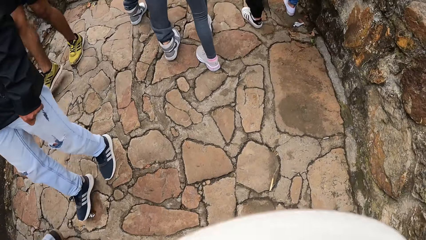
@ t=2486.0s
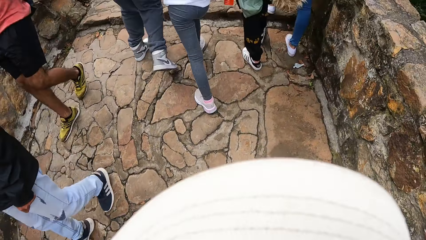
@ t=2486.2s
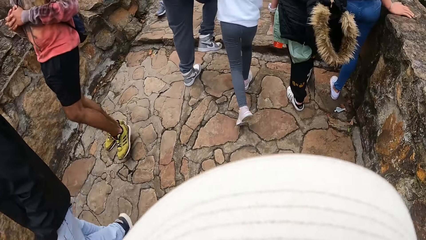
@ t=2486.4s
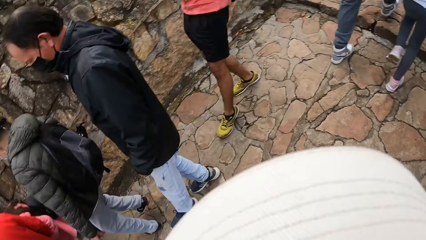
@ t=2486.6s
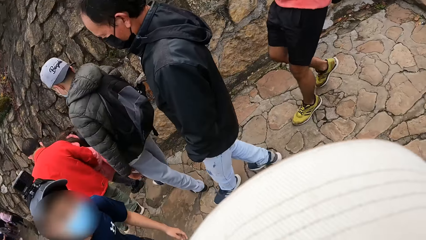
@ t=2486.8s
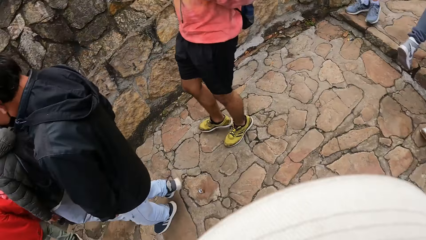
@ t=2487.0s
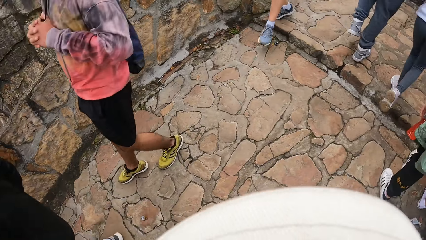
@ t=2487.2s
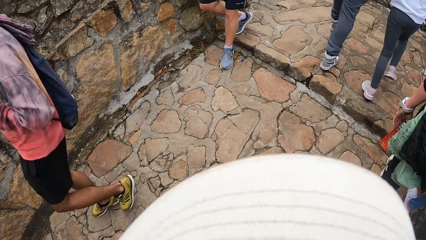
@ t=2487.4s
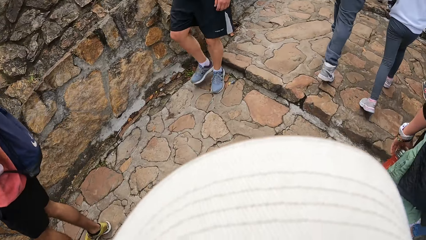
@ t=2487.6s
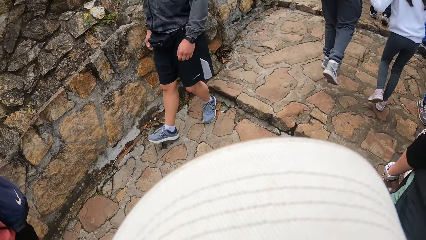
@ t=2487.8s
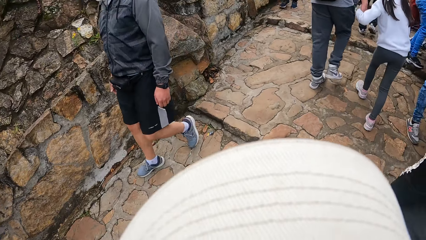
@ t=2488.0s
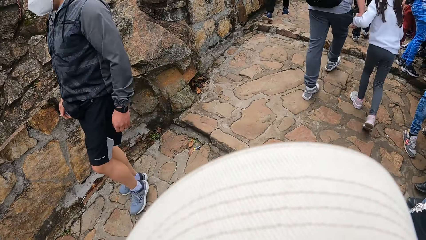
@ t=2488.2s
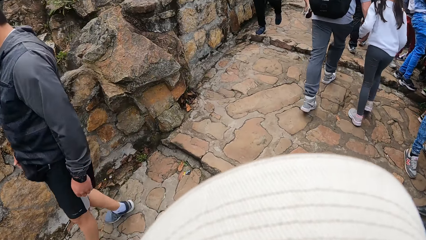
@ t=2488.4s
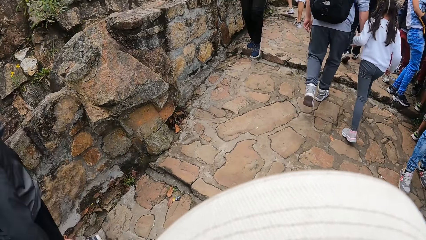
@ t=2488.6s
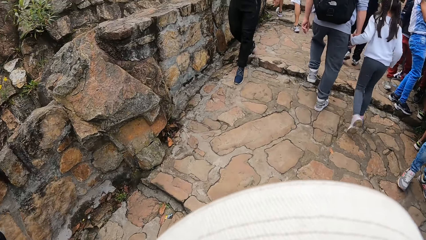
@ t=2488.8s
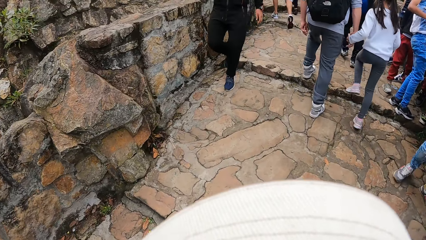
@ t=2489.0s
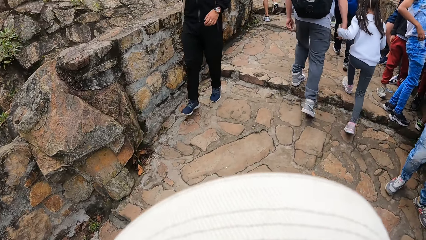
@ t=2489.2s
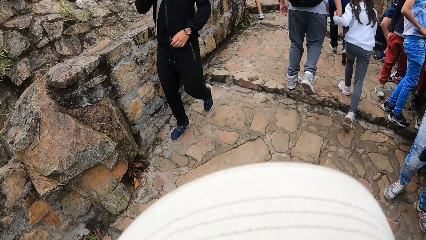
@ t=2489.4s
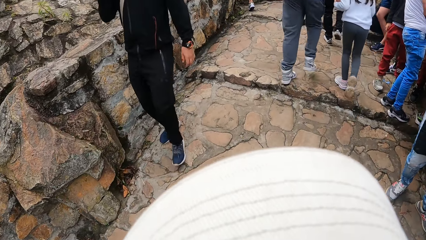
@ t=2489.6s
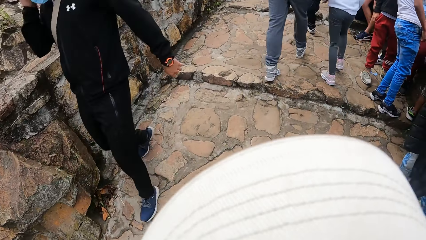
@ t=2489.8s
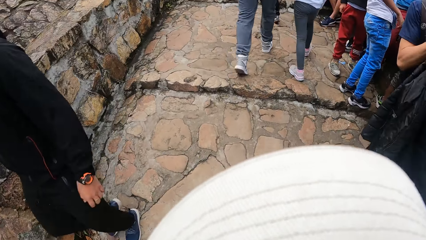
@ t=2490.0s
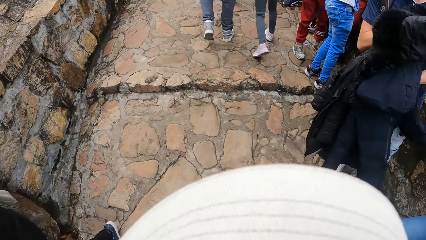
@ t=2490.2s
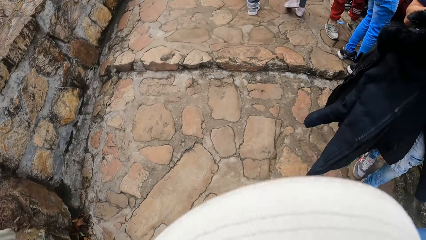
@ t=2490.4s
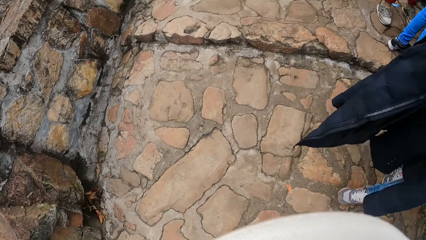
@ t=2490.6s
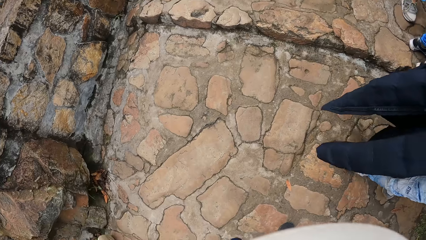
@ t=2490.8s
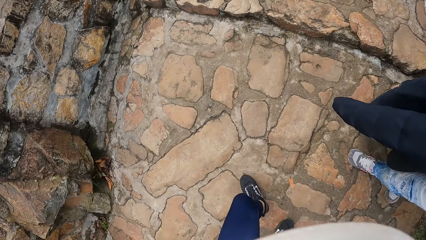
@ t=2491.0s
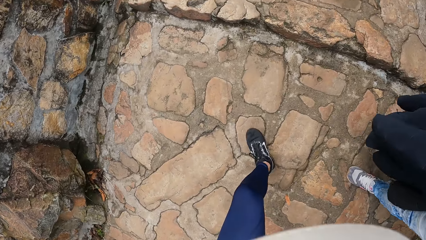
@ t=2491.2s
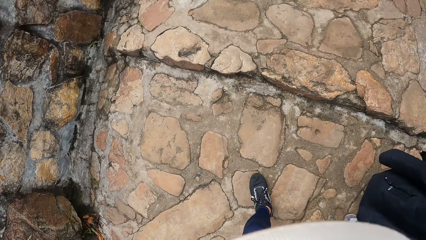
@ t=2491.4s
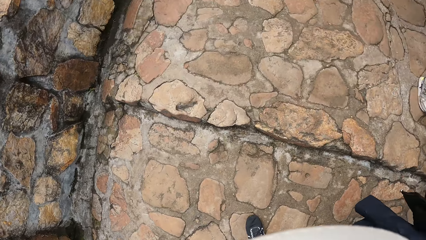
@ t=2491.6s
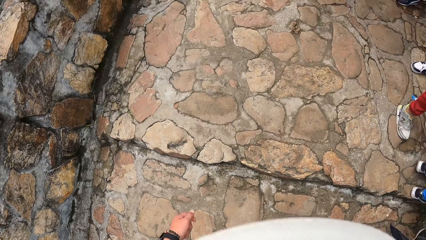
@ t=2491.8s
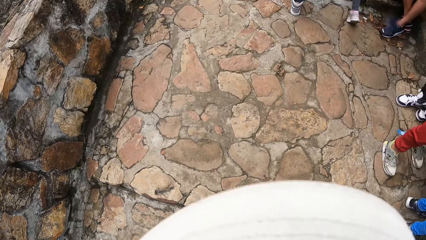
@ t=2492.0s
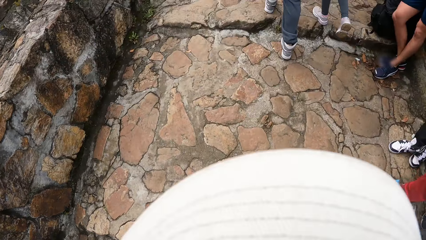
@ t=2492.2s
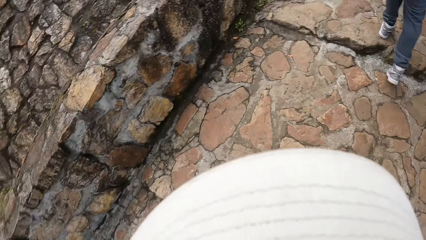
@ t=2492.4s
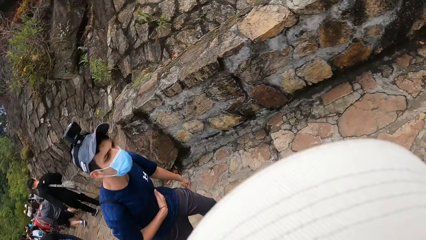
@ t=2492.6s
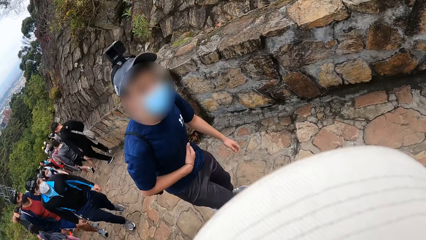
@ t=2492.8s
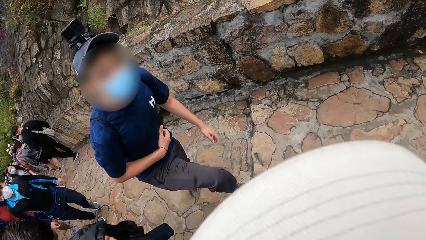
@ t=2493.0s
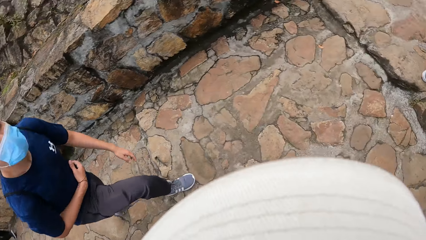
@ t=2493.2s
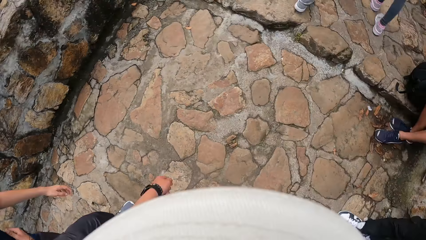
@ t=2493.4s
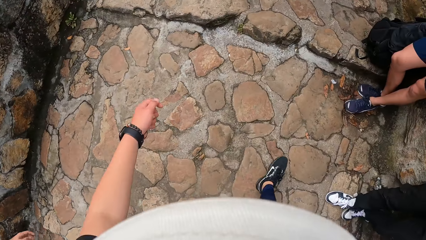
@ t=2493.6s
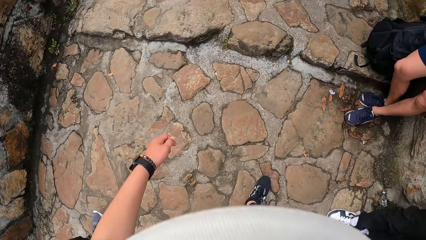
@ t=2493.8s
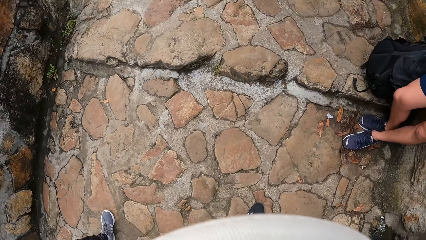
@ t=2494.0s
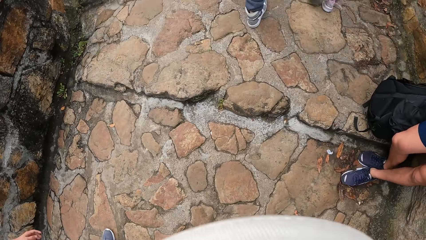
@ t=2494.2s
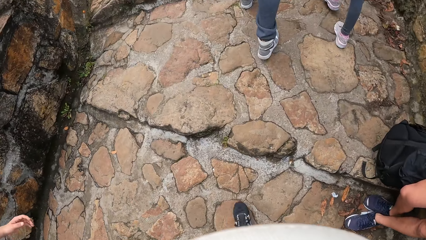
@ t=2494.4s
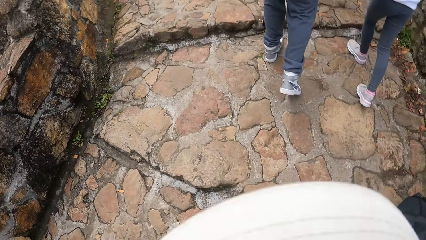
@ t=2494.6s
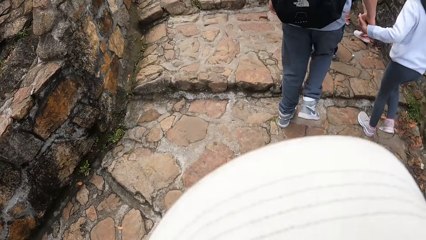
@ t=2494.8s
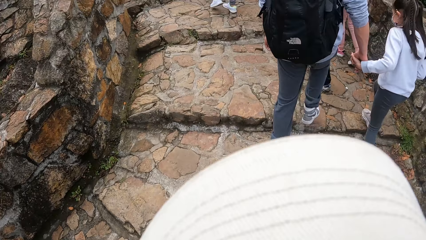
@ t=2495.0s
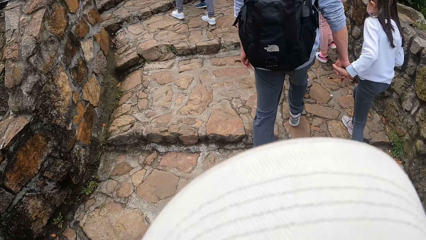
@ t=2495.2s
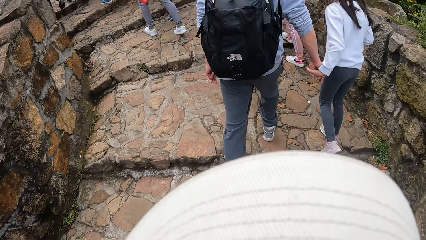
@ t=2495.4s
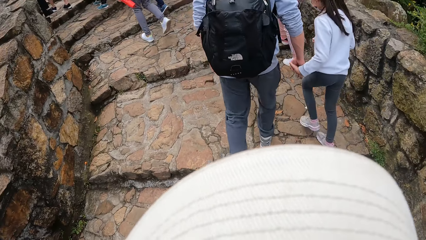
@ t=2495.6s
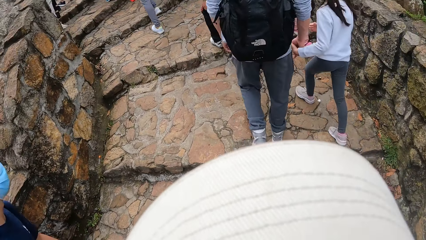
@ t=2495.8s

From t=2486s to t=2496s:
The camera wearer looks around. They climb stairs. They look around. They climb stairs.

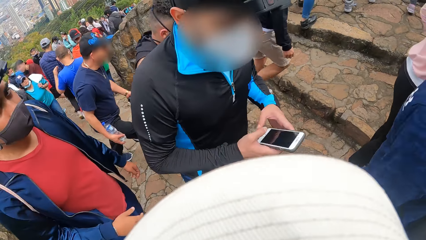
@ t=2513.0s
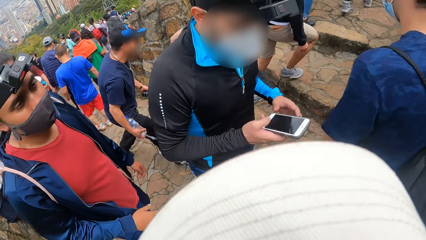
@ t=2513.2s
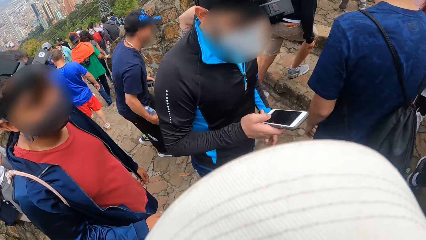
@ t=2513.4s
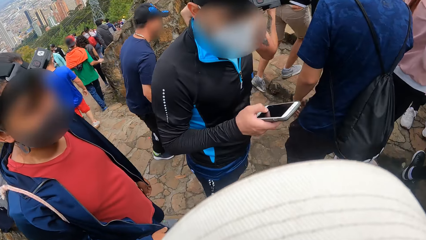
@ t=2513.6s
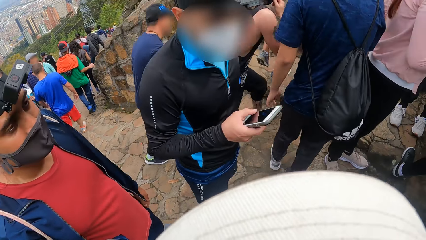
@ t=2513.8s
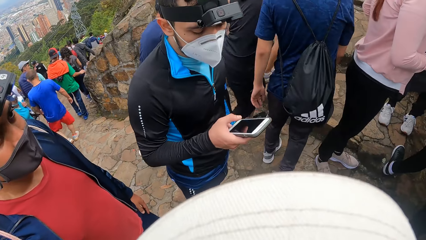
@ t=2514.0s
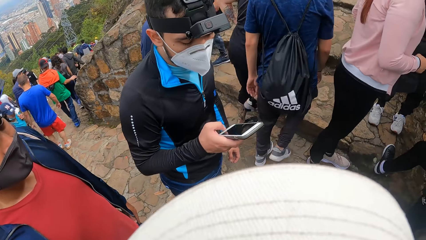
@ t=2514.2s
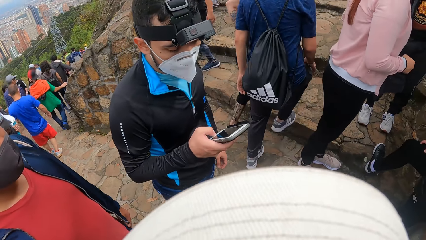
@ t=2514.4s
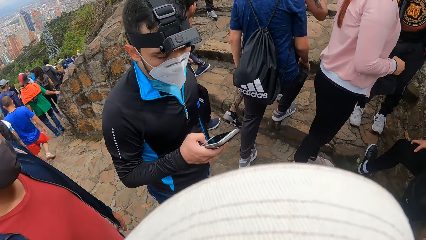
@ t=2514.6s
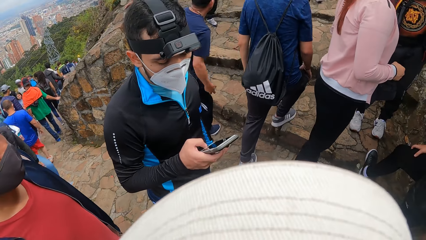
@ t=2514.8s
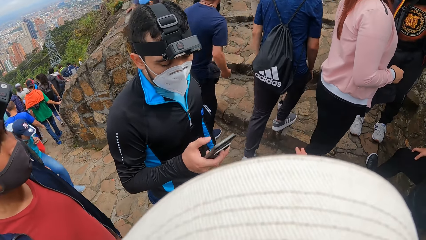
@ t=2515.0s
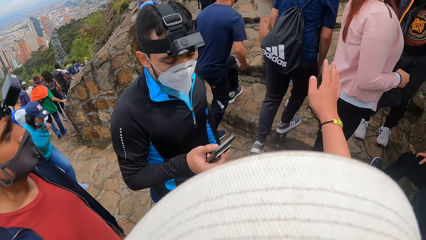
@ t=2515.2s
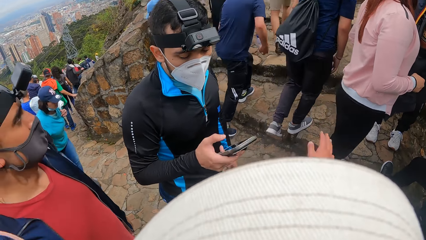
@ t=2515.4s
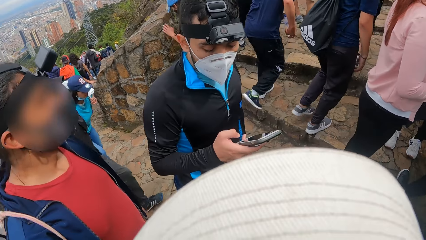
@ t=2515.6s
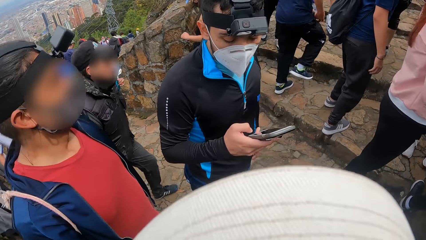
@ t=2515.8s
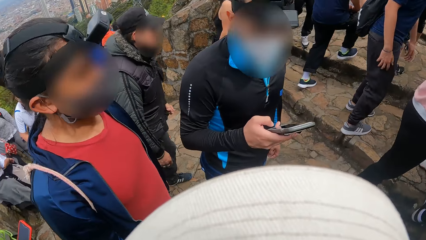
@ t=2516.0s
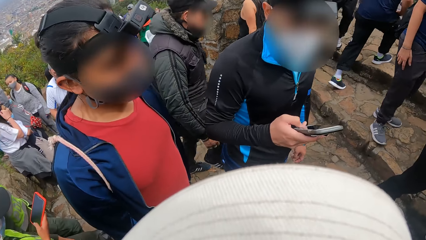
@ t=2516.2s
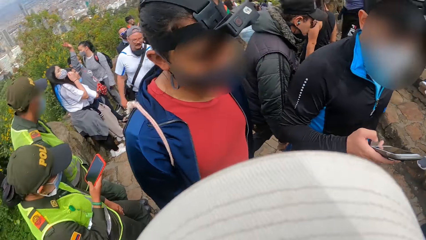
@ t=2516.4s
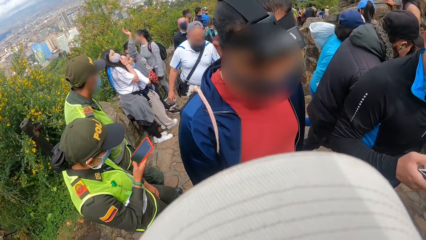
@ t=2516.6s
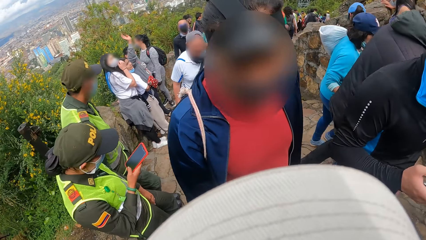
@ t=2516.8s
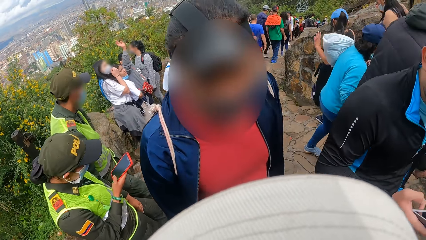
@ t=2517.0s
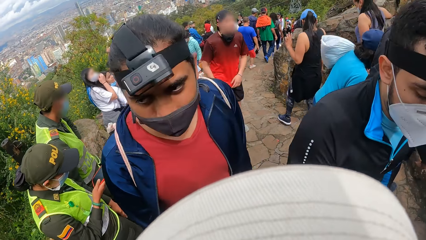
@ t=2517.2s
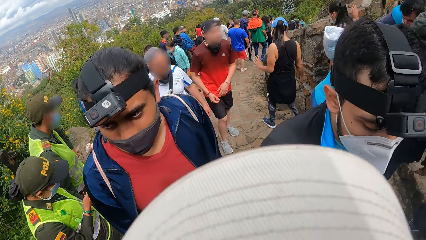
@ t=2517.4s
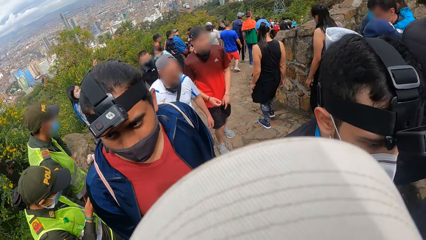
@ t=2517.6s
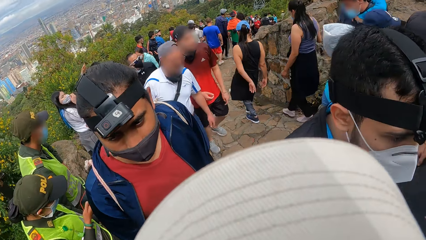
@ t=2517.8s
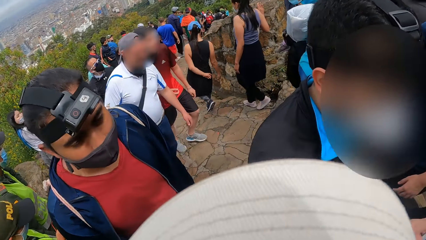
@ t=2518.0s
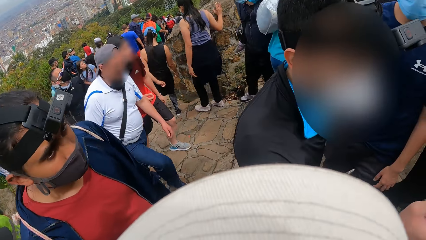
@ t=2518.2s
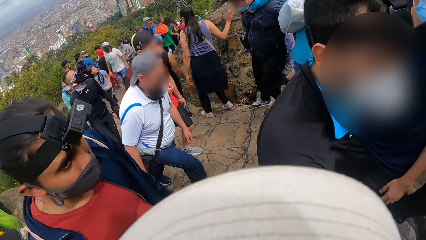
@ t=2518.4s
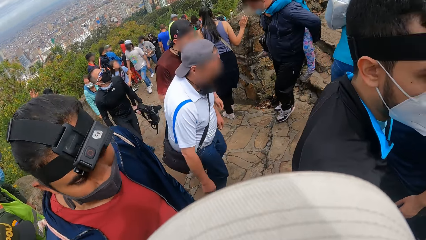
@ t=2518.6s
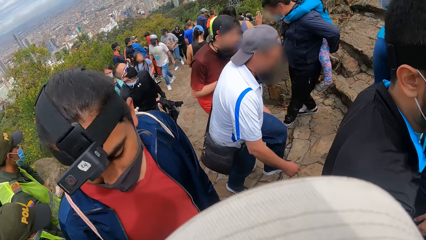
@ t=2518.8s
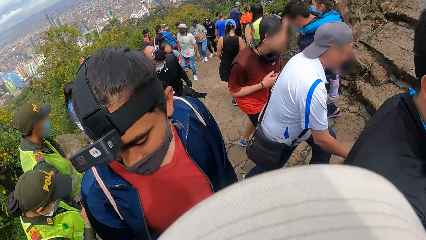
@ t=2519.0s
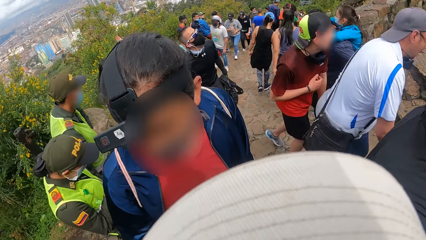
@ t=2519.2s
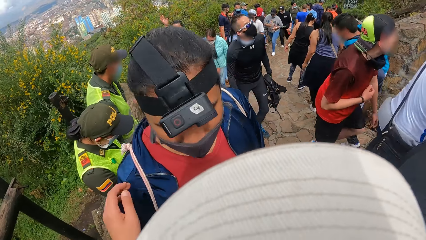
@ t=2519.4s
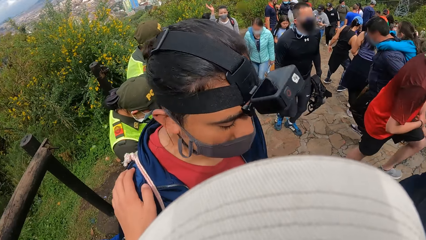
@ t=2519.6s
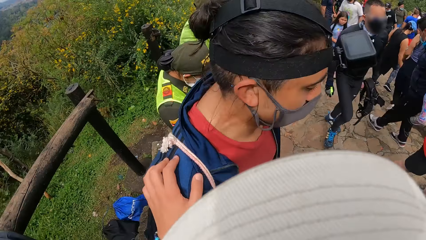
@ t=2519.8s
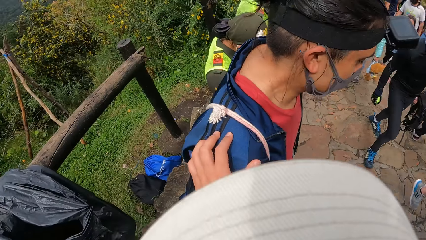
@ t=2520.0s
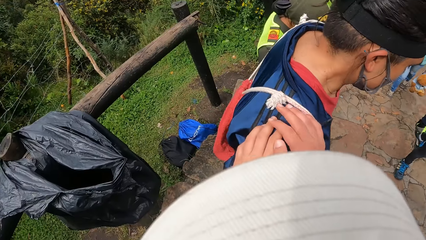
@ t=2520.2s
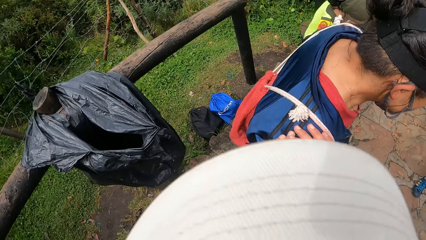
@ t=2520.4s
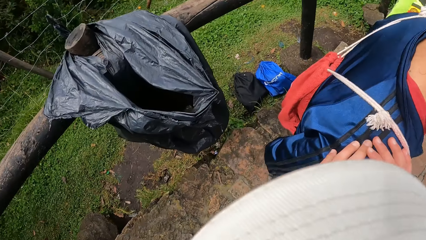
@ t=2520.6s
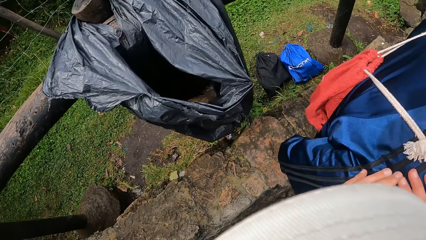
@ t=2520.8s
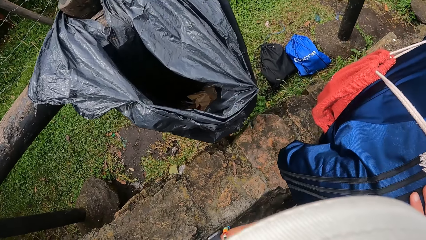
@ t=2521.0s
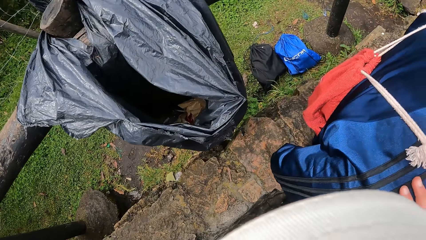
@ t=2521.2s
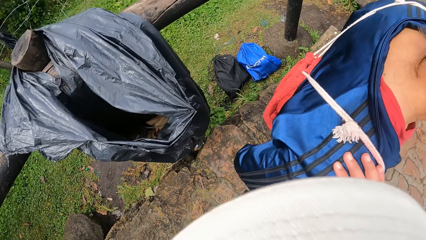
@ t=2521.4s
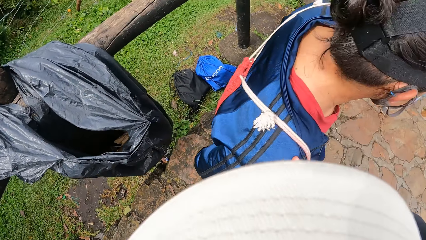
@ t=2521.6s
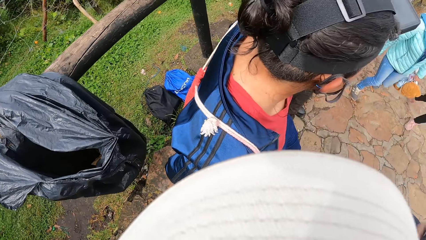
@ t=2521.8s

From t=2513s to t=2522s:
A man operates the phone in his right hand with his right hand. Another man climbs a stair path. The camera wearer stretches out his right hand. He looks around. He places his left hand on a third man's right shoulder. He holds the third man. He interacts with the third man. He places his right hand on the third man's right shoulder. He holds the third man. The third man sits on the stone fence.
